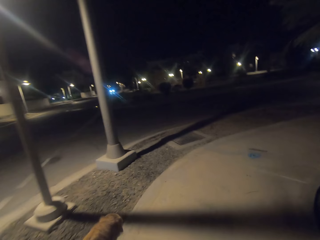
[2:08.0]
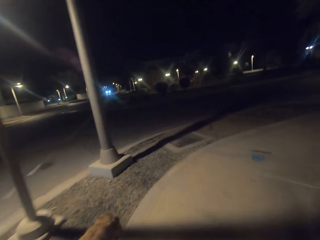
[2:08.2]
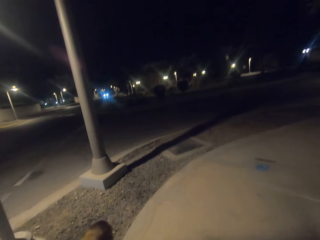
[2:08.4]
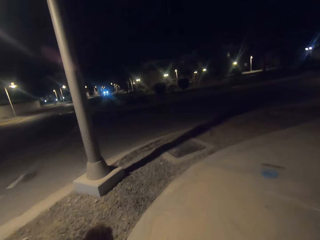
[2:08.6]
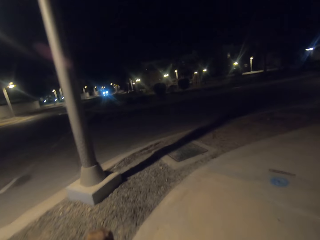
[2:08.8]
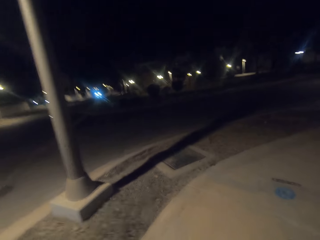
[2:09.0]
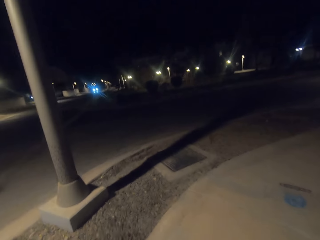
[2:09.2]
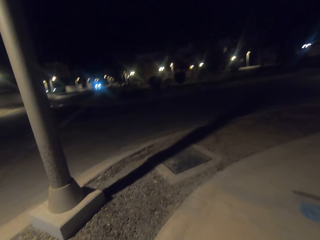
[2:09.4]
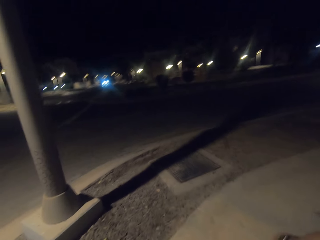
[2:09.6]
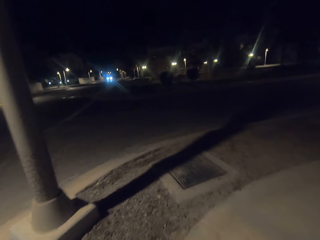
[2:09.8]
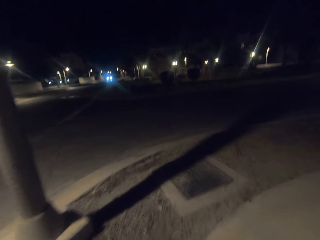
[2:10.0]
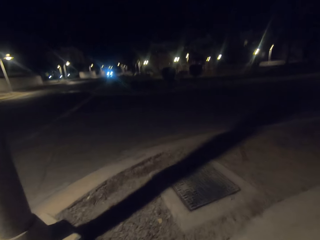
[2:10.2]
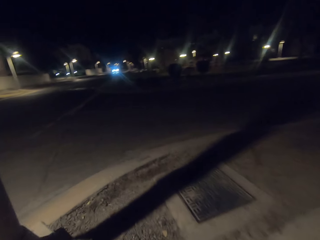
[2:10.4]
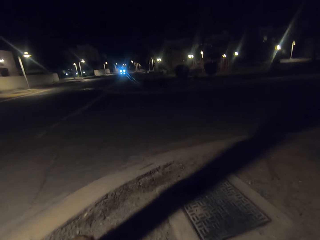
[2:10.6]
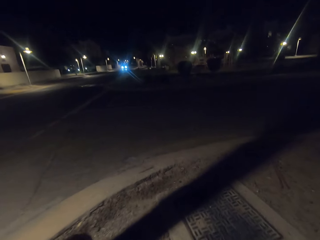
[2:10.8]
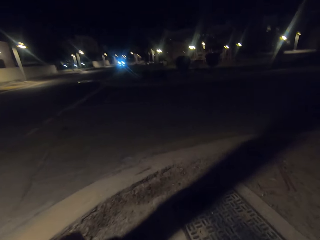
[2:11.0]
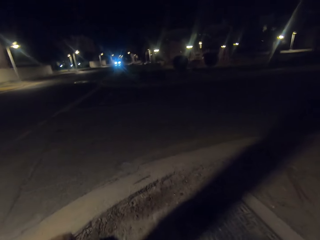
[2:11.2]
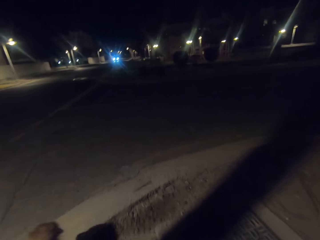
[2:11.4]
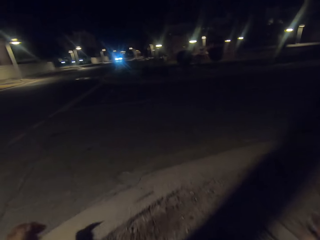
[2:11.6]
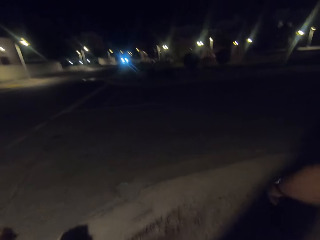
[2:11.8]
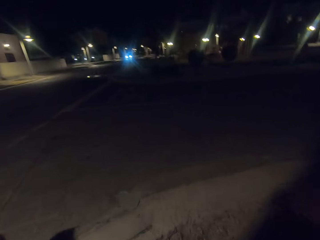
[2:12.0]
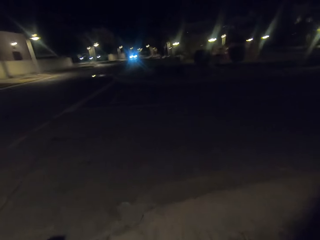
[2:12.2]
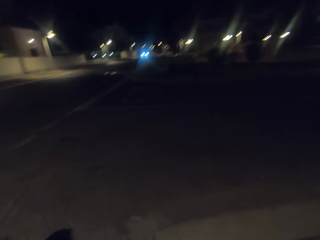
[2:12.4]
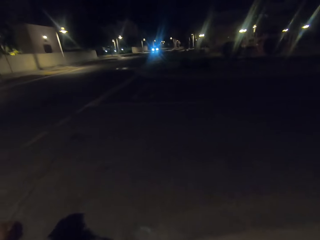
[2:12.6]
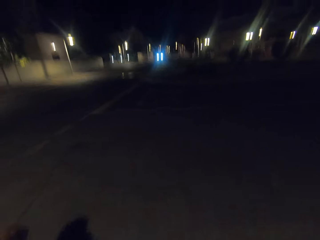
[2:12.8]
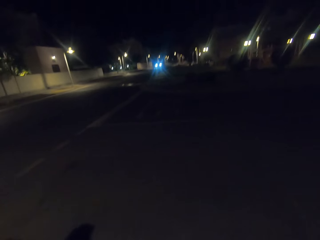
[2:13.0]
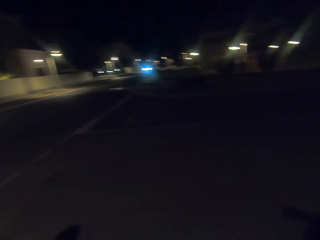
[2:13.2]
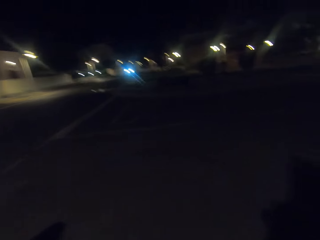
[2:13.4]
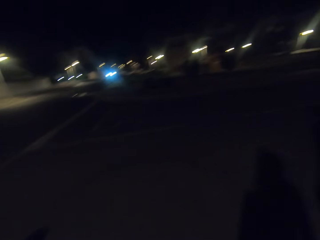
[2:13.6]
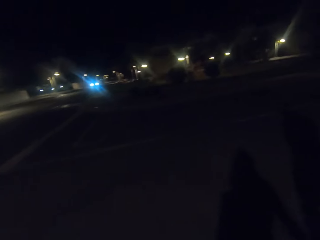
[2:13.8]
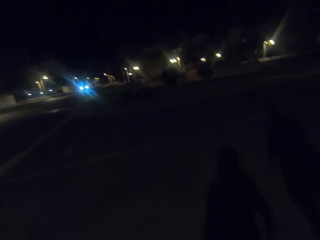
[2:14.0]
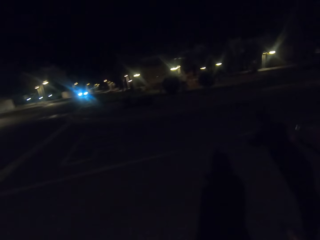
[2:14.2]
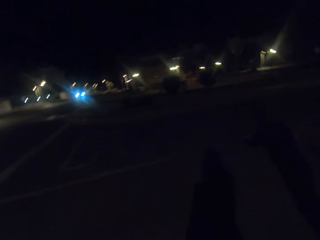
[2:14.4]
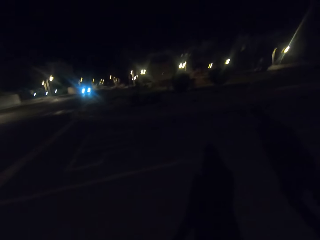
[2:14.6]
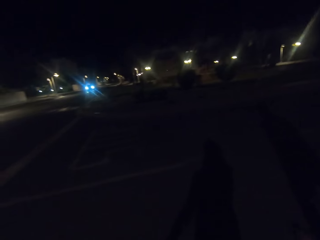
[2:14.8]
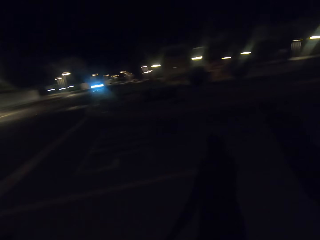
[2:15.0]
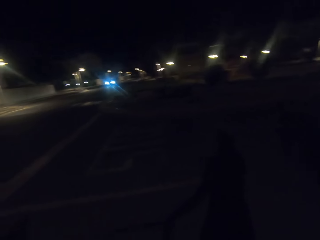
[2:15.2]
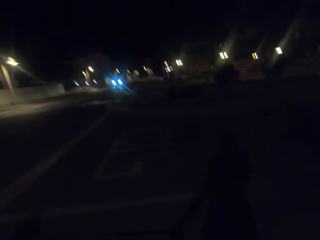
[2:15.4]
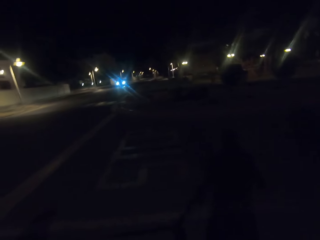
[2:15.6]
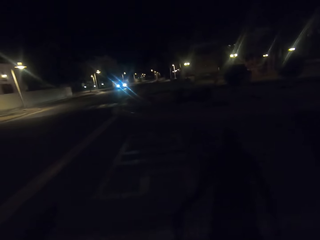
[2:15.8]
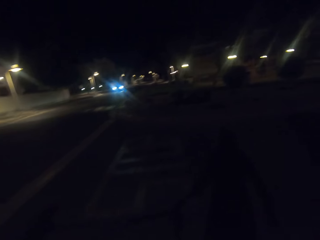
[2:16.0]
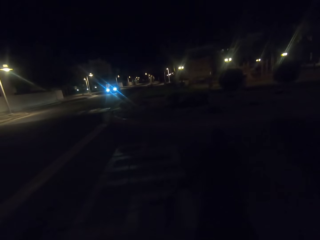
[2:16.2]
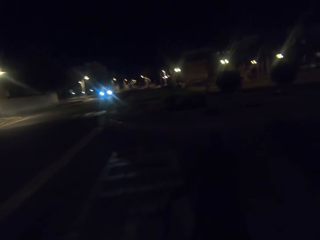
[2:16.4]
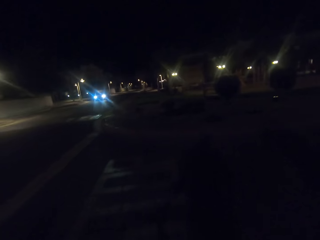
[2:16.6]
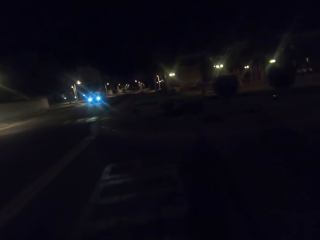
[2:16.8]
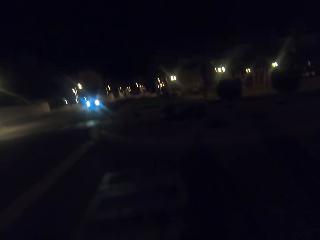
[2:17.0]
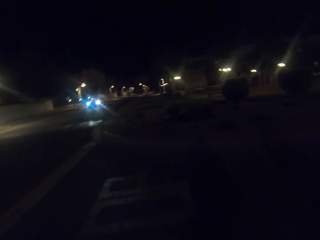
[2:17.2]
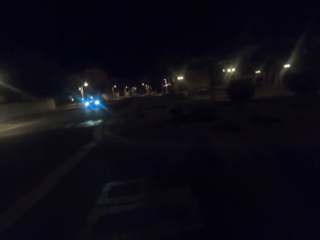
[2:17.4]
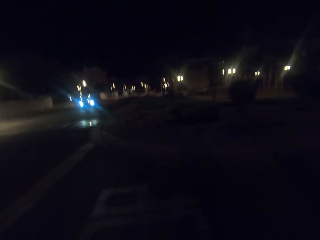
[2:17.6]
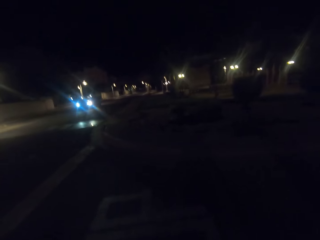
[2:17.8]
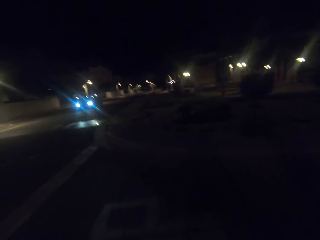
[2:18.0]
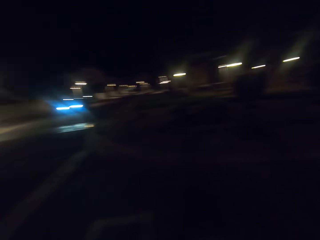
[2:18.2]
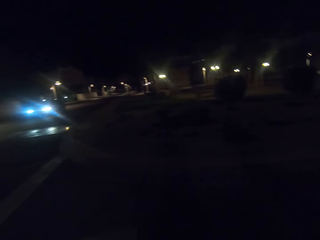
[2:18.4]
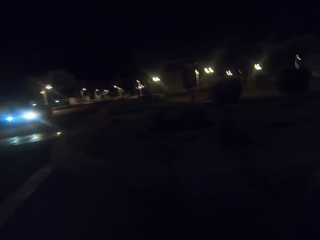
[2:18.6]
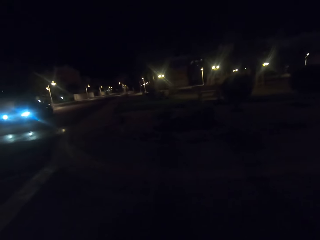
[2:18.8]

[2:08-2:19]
The camera wearer crosses the road with the dog.

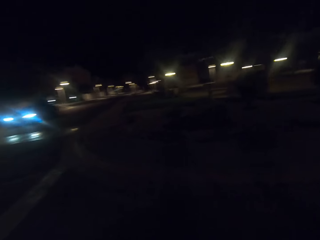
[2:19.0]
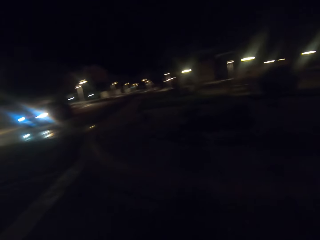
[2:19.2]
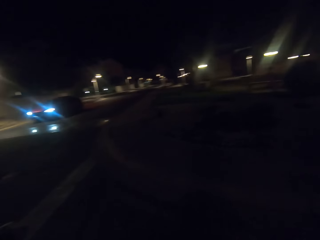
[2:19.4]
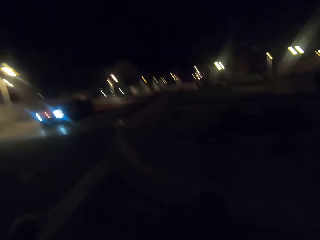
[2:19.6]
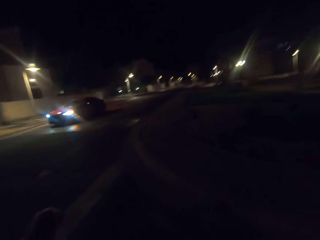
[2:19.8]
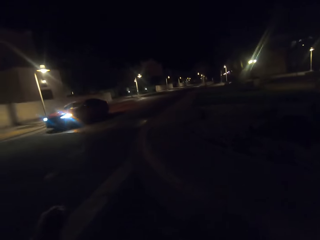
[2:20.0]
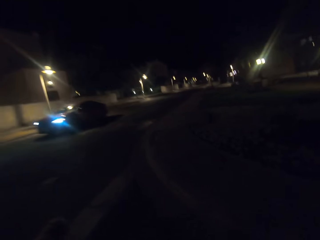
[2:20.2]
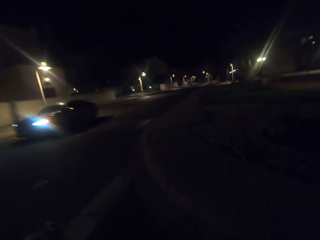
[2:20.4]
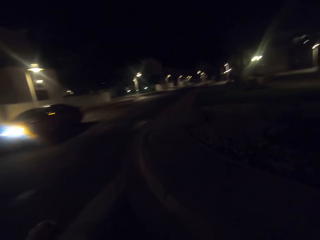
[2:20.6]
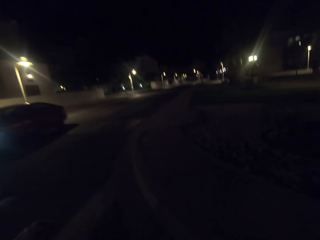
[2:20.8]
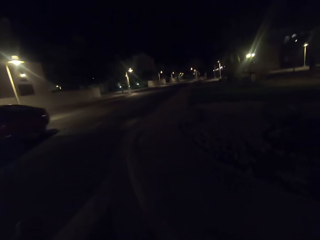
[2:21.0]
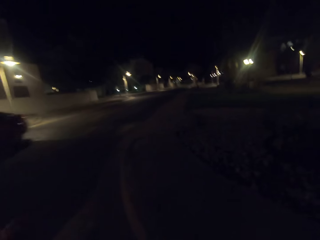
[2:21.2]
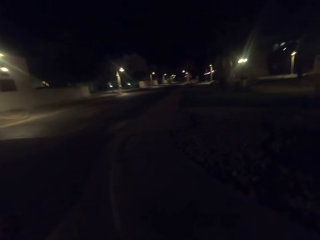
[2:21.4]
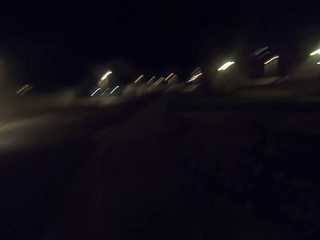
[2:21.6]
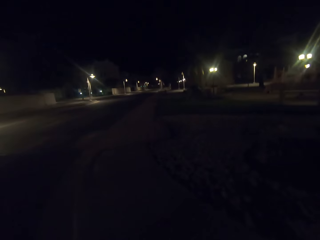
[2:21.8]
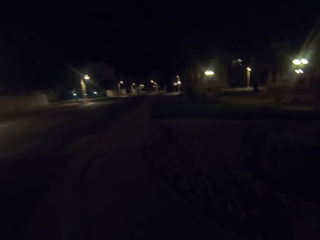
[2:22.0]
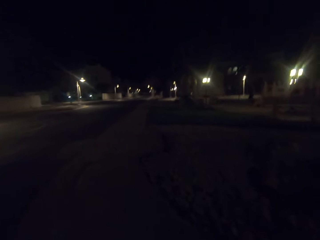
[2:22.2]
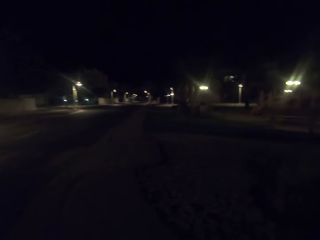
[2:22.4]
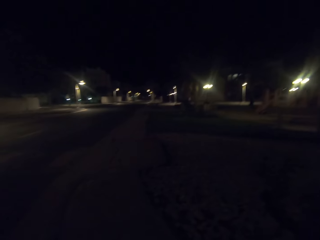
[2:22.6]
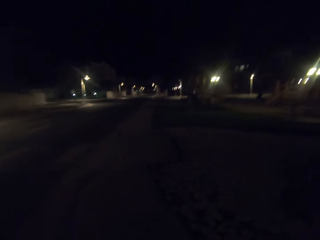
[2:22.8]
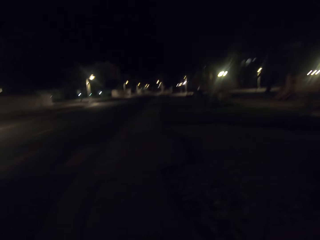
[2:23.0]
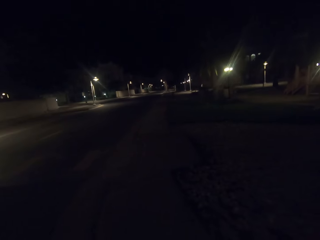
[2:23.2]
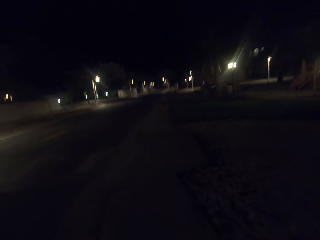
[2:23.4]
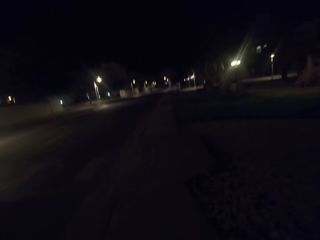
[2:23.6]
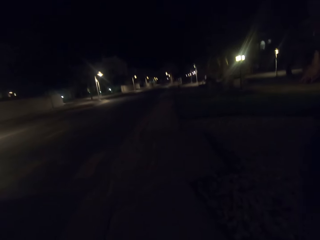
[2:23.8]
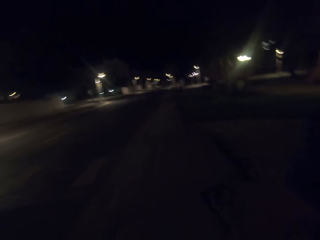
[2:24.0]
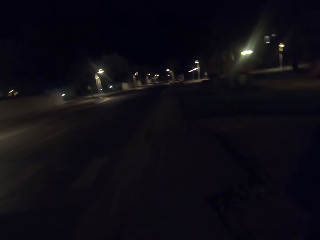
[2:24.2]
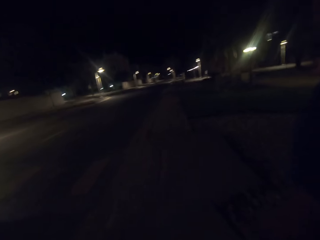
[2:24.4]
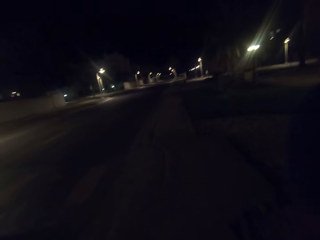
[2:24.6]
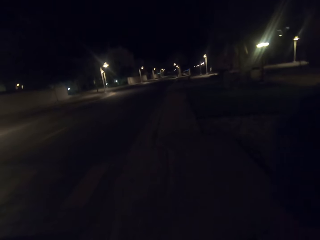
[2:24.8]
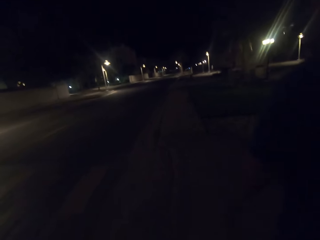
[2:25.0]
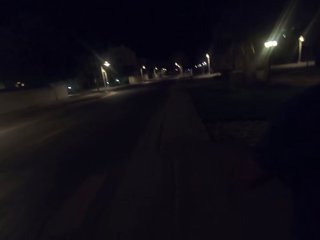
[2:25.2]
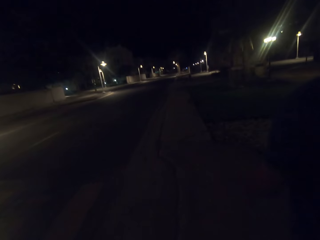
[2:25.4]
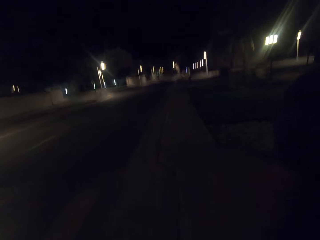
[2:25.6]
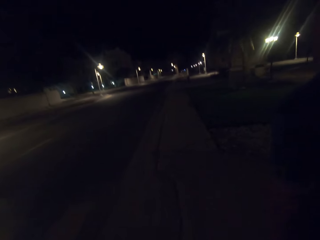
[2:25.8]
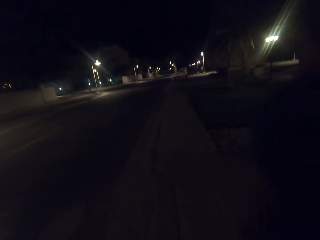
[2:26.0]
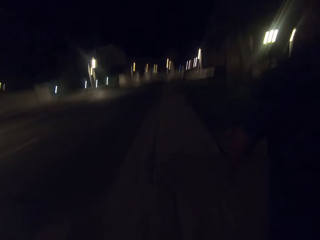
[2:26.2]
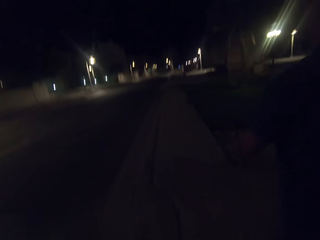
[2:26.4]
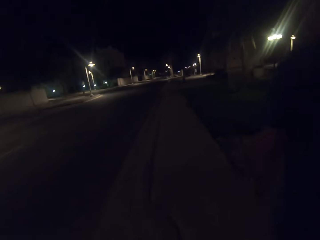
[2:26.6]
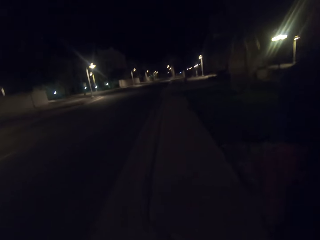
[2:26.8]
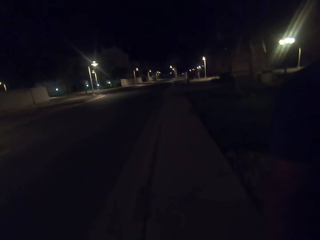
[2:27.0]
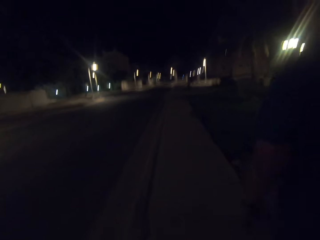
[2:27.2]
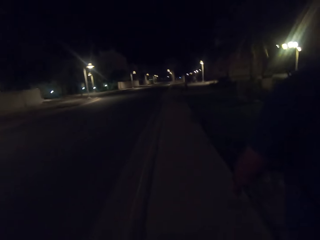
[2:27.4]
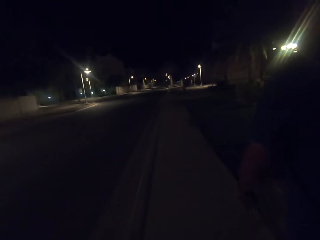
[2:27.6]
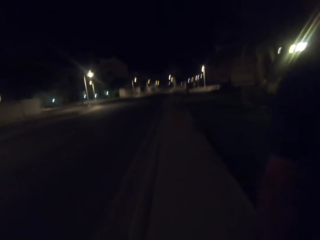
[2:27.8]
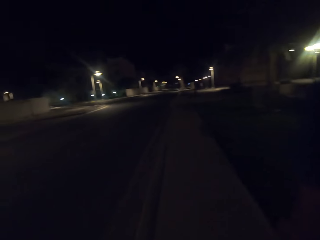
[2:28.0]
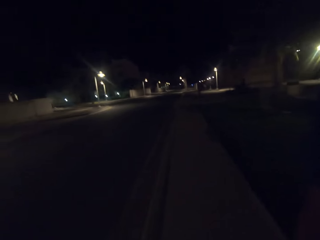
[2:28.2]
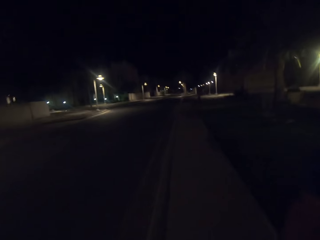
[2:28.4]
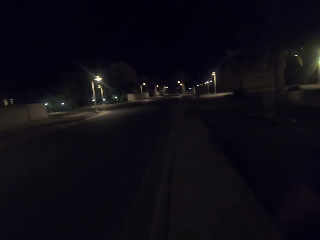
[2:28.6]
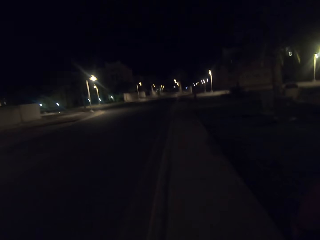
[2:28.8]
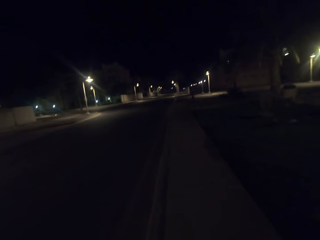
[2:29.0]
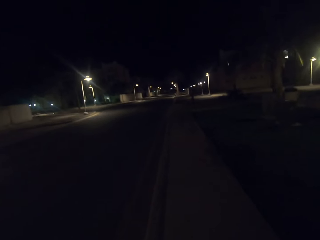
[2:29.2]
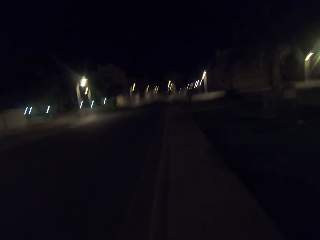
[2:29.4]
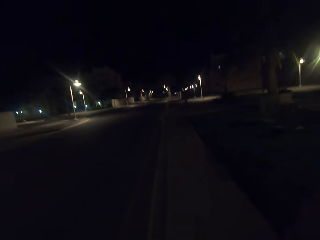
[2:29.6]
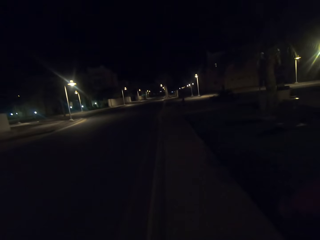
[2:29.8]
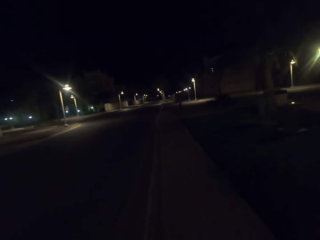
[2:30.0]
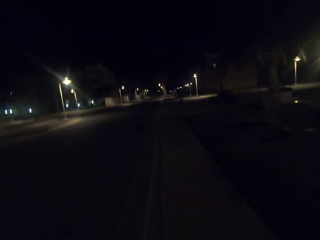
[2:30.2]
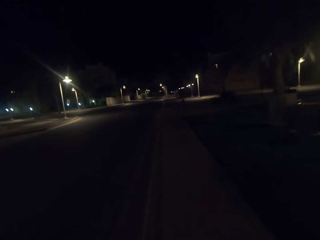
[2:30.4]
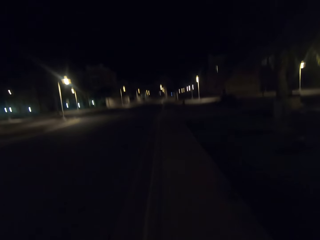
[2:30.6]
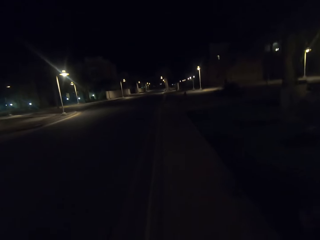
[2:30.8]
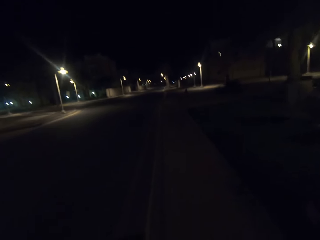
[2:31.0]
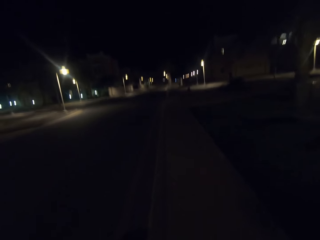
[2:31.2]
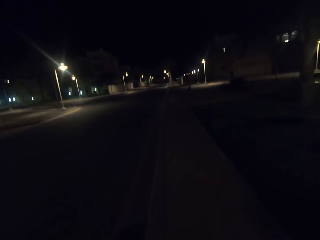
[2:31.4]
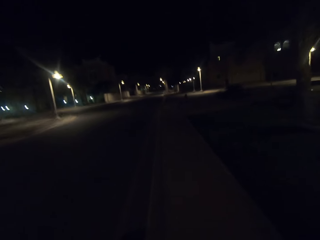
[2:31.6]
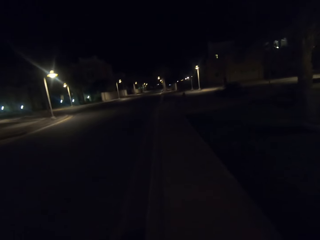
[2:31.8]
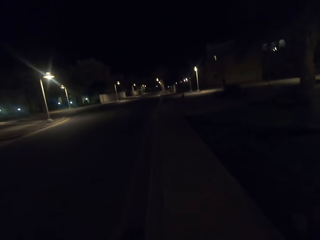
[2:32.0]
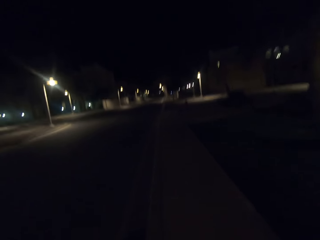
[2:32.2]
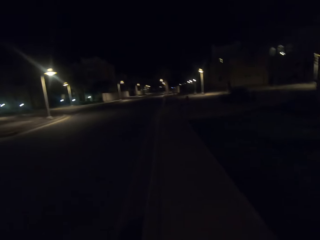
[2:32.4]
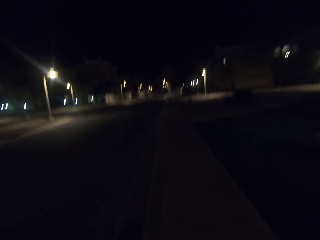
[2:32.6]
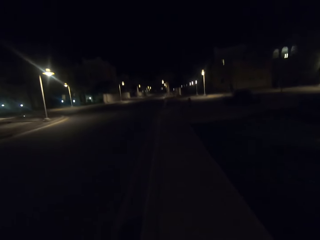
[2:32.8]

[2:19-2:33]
The camera wearer looks at the car. They walk the dog on the sidewalk.
